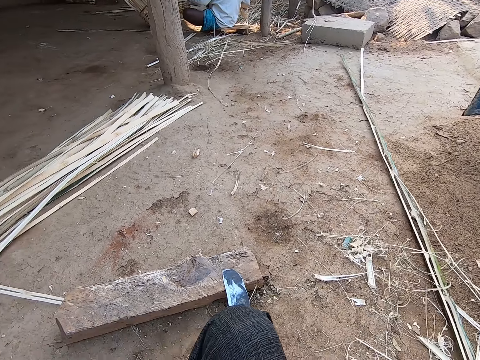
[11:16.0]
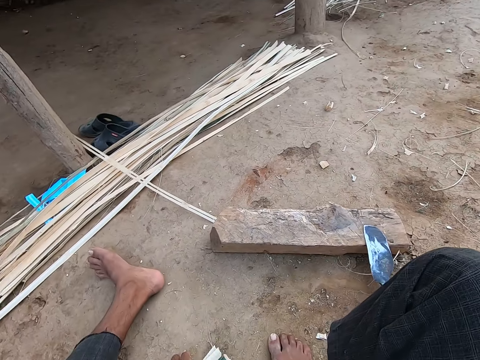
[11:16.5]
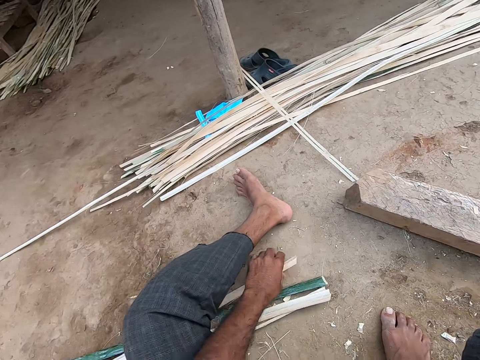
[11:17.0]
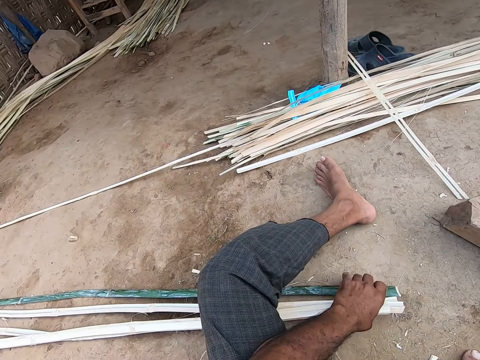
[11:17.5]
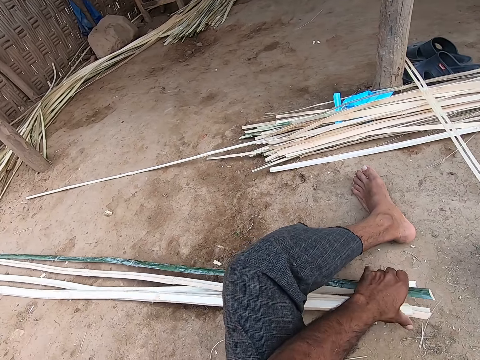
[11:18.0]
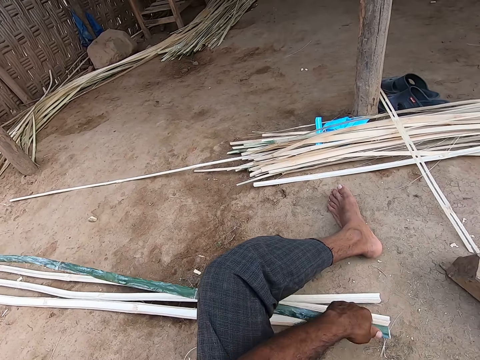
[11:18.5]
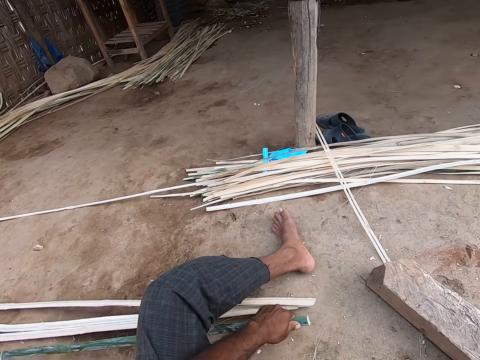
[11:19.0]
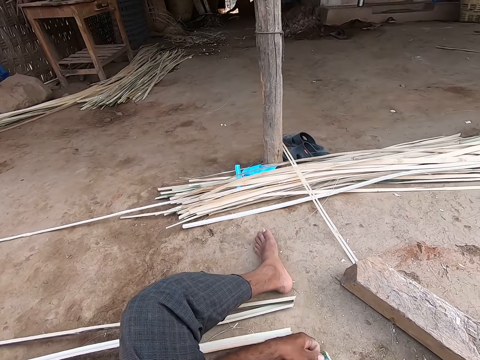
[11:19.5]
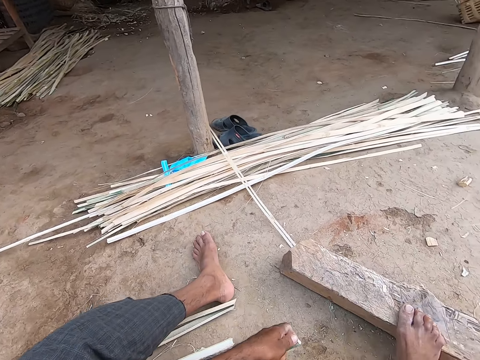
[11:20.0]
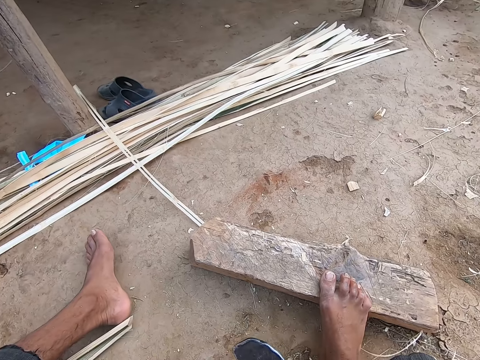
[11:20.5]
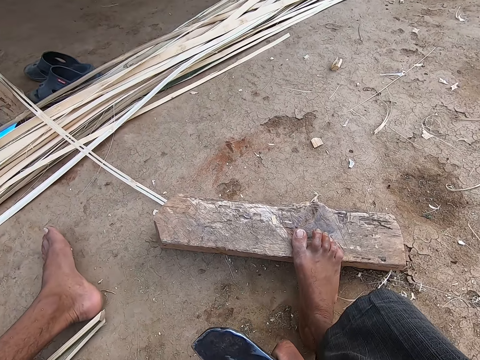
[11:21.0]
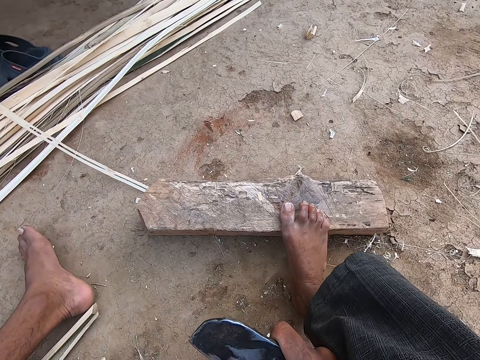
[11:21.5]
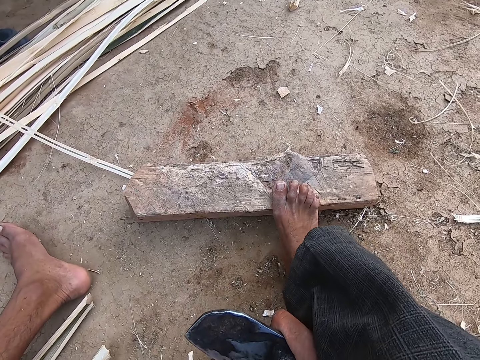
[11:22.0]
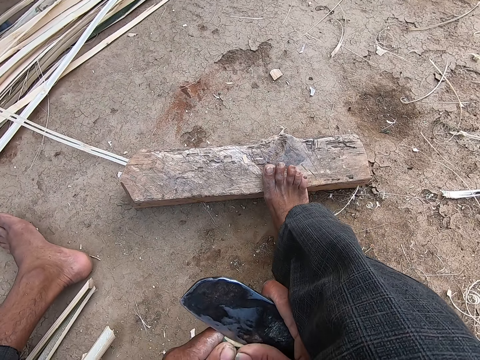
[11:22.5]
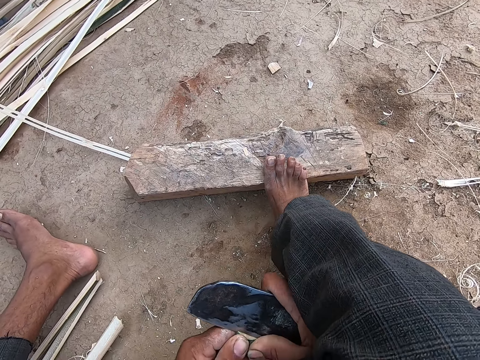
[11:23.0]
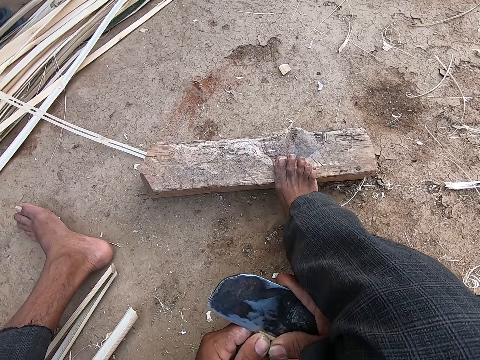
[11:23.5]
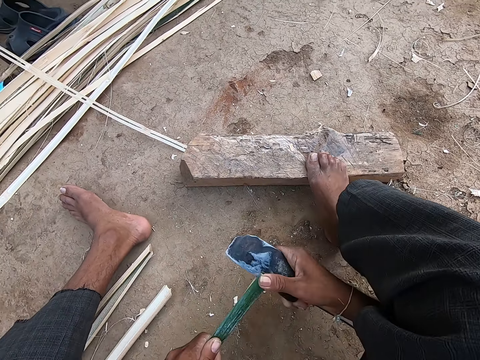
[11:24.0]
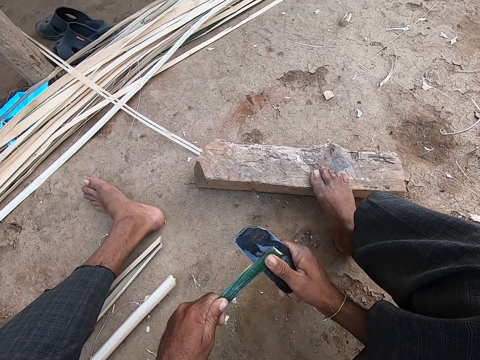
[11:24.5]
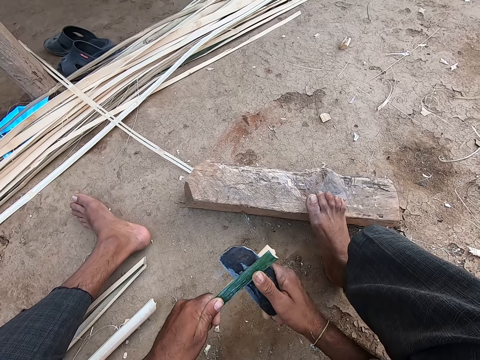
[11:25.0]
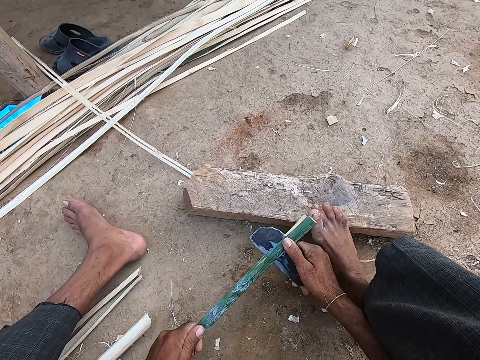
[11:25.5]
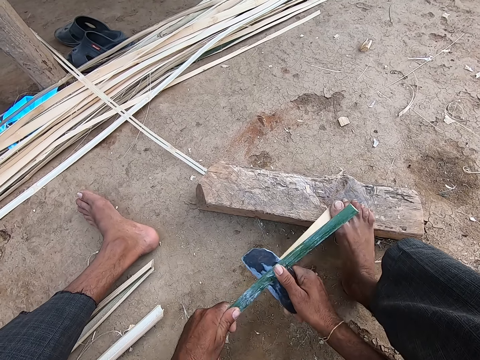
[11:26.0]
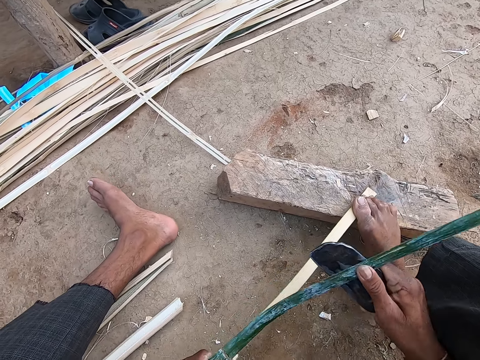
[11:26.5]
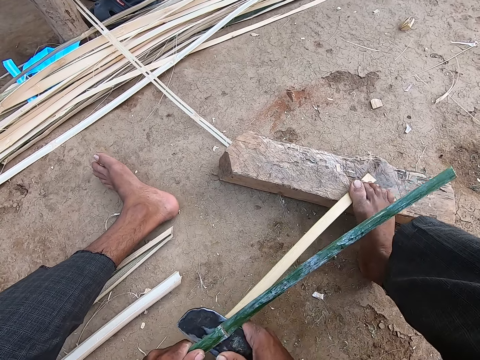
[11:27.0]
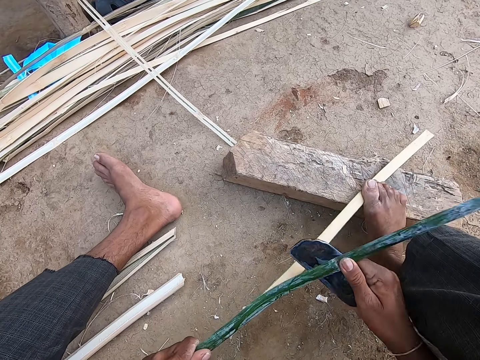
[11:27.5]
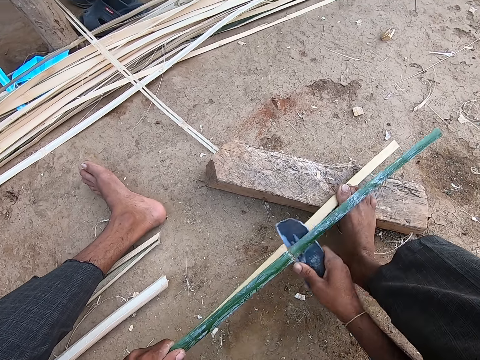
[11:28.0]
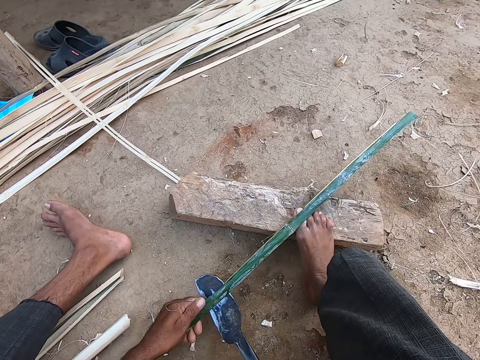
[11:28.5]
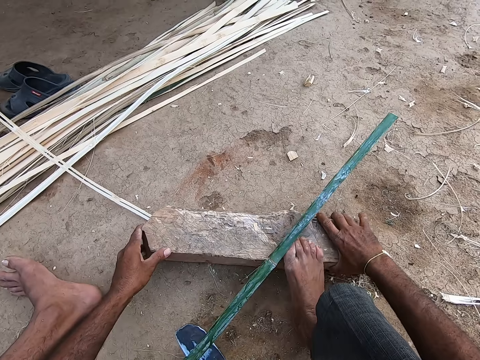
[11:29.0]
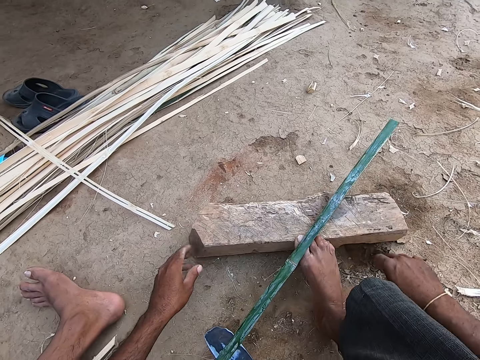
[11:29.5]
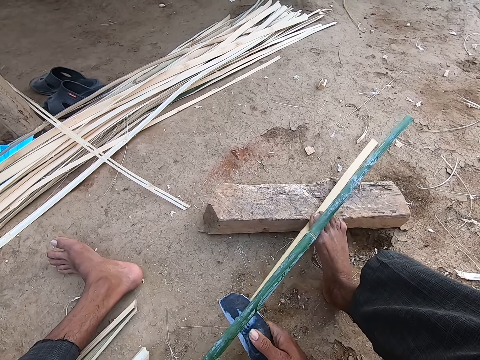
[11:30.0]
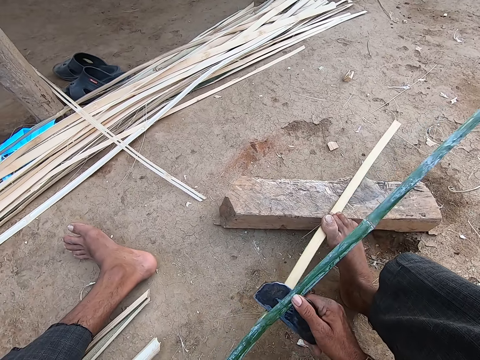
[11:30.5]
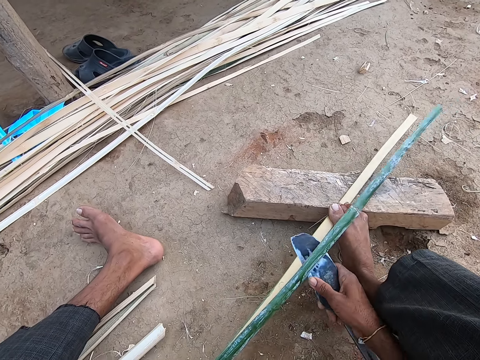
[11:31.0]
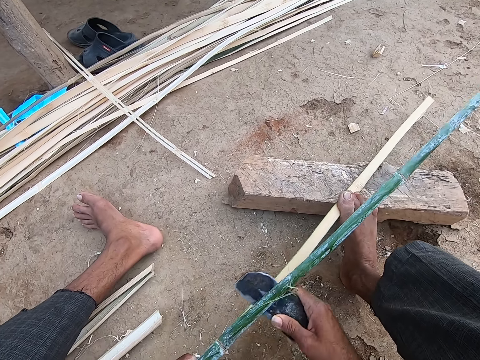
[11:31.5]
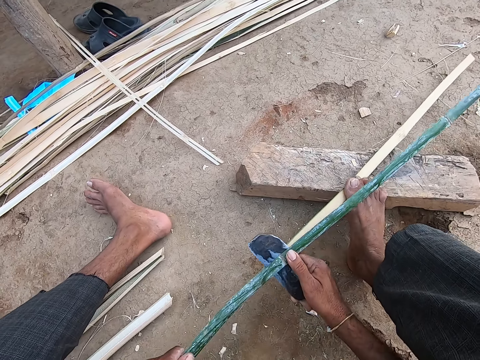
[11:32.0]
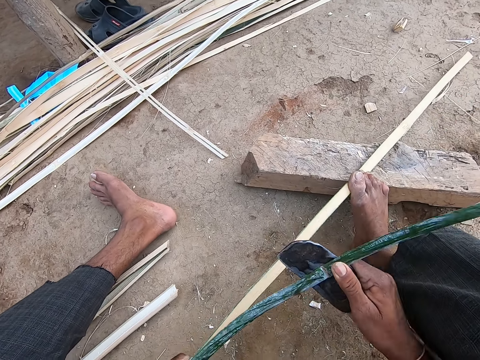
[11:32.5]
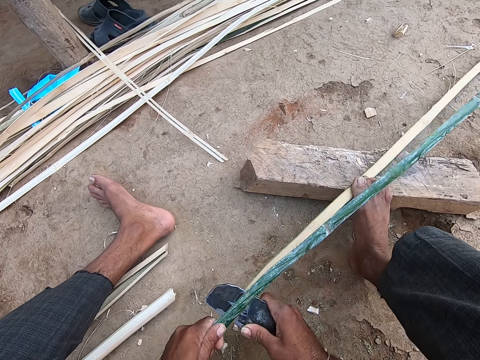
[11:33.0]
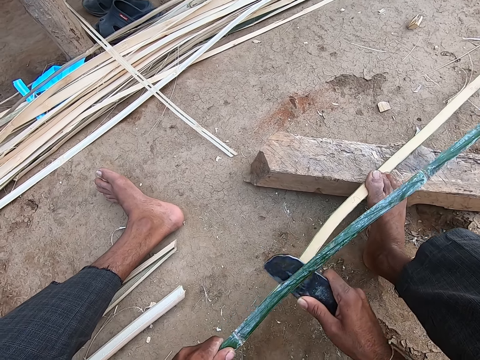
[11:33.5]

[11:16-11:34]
The camera wearer holds the bamboo sticks on the floor with his right hand. He moves the bamboo sticks on the ground with the left hand. He picks the bamboo stick from the bamboo sticks on the floor with his left hand. He moves the bamboo sticks on the floor with his right hand. He places his right leg on a wood block. He holds a chisel or sickle with the right hand. He splits the bamboo stick with the sickle in his right hand. He moves the wood block with both hands on the ground. He cuts the bamboo stick with the chisel.

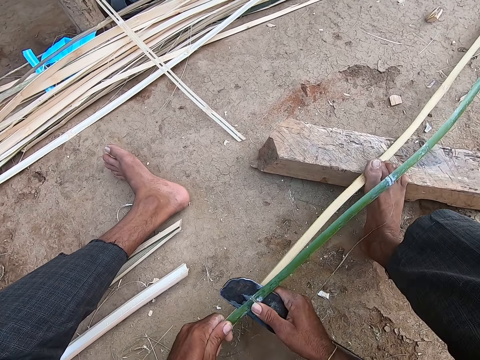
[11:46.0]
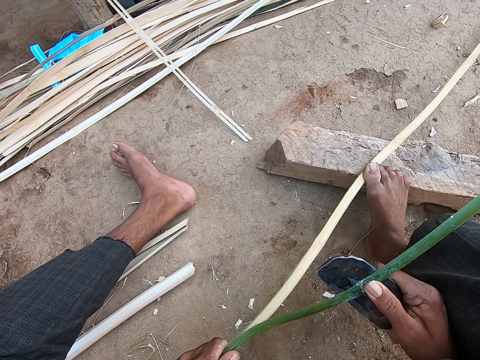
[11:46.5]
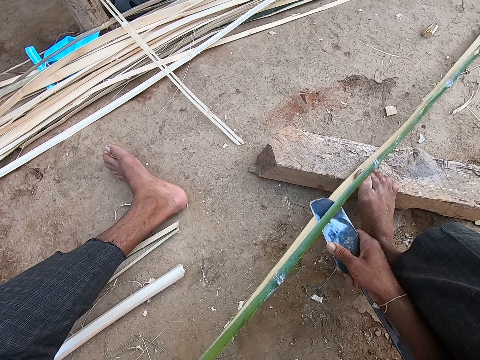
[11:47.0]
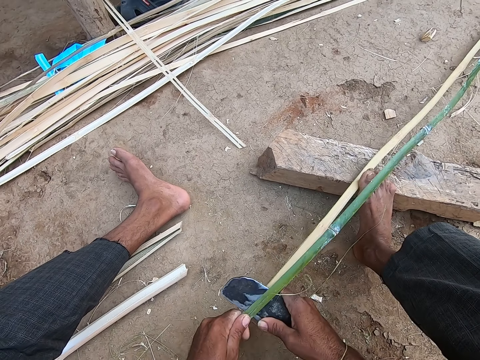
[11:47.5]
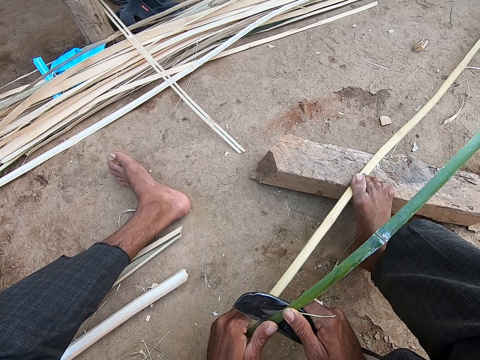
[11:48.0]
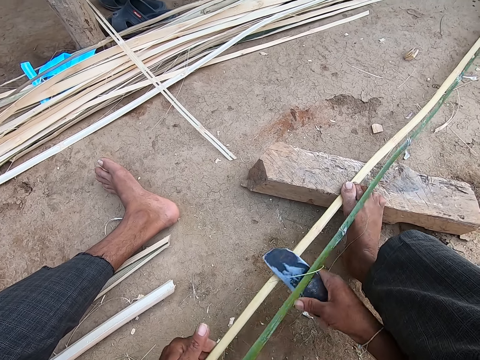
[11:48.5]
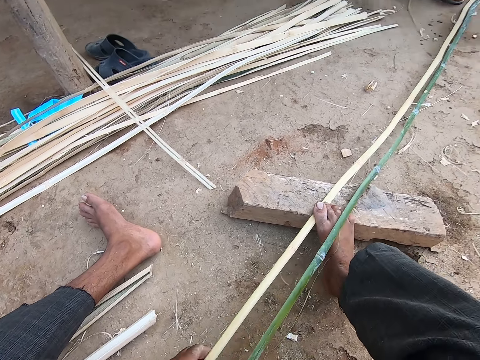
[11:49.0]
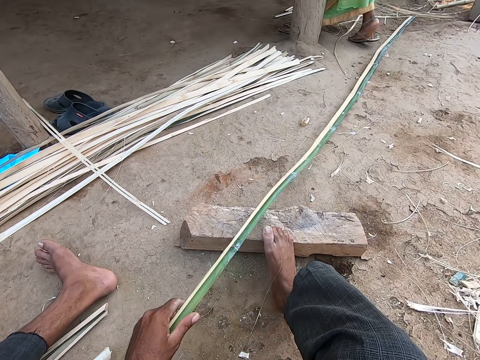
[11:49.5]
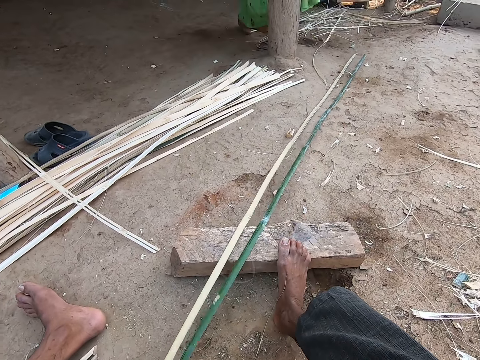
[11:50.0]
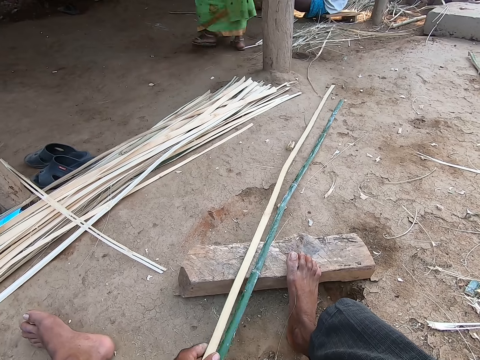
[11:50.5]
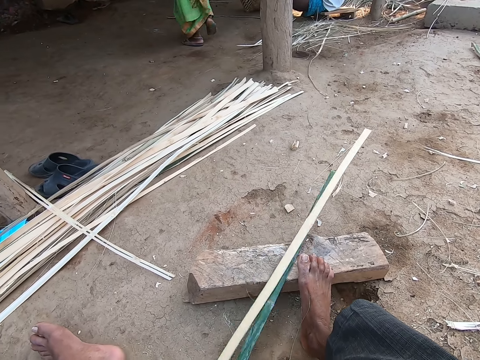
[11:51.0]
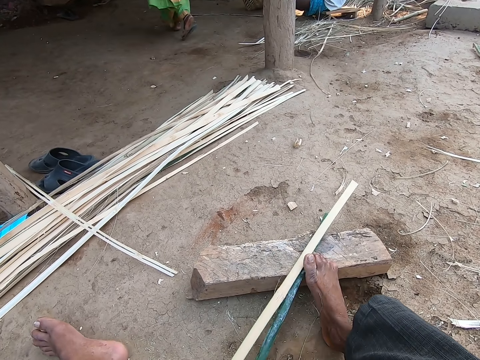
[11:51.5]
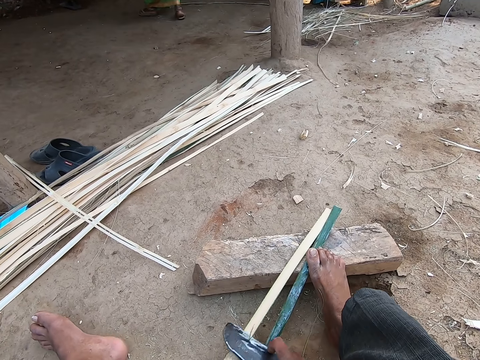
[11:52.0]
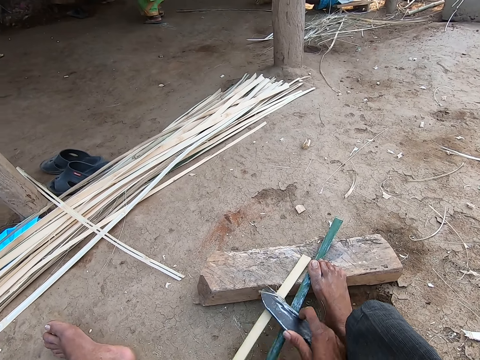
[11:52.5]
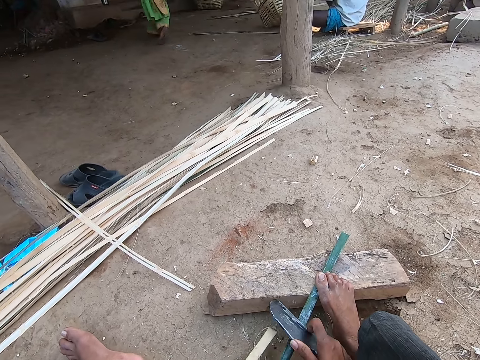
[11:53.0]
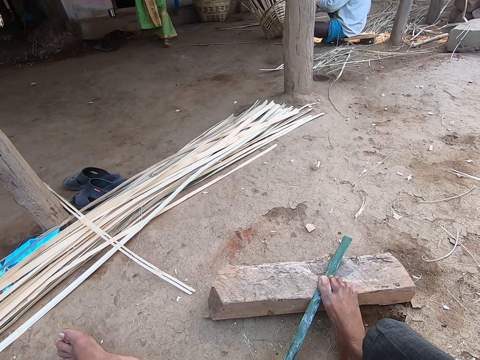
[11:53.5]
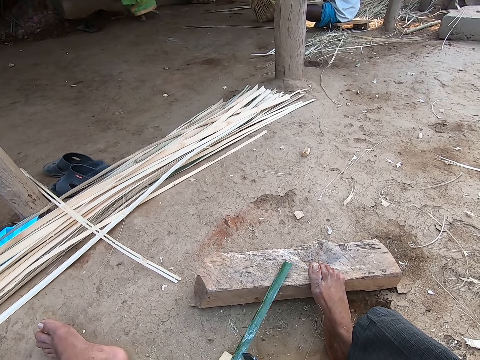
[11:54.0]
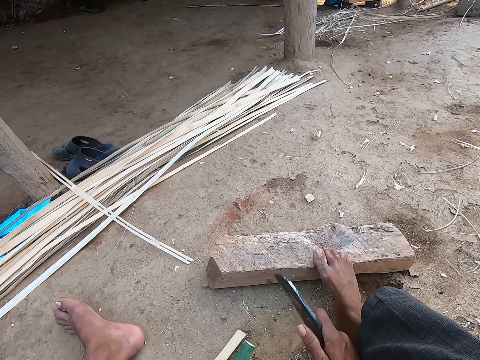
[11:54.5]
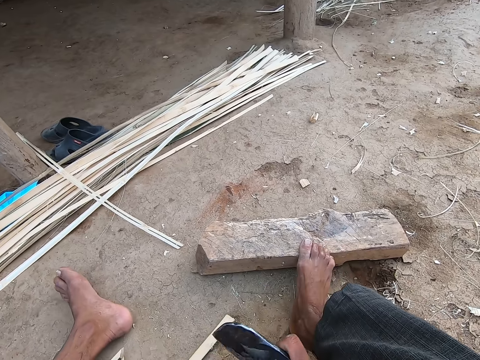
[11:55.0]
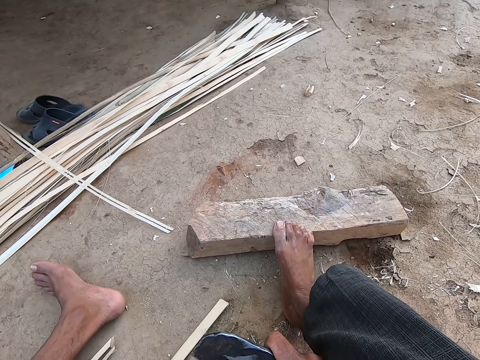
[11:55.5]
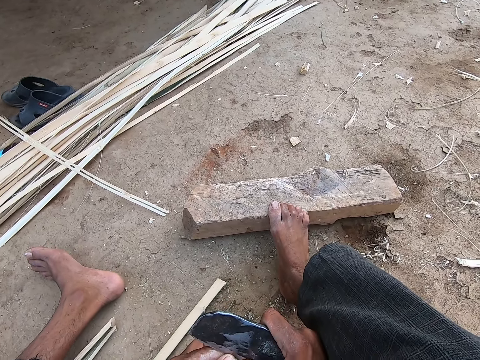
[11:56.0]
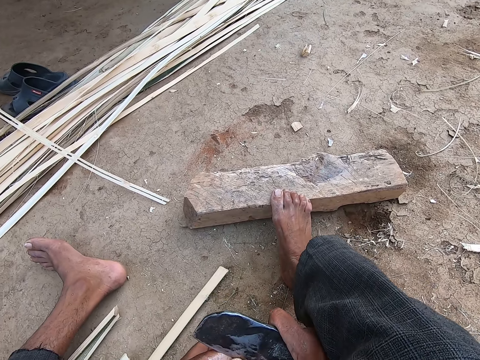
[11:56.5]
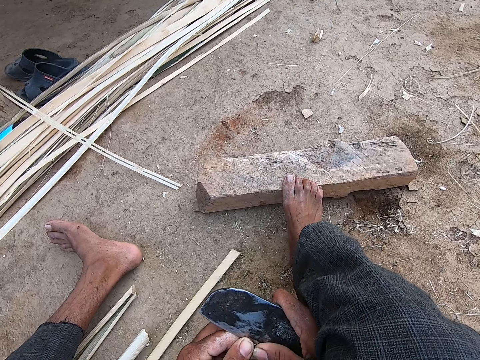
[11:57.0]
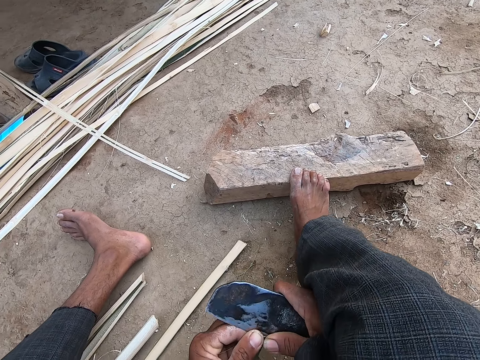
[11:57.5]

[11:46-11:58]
The camera wearer scrapes the bamboo stick with the sickle or chisel in his right hand. He moves the bamboo sticks on the wood on the floor with his left hand. He holds the bamboo stick with the left hand. He scrapes the bamboo stick with the sickle in his right hand. He picks the bamboo stick from the wood on the floor with his left hand. He holds the chisel with the right hand. He splits the bamboo stick with the sickle in his right hand.
